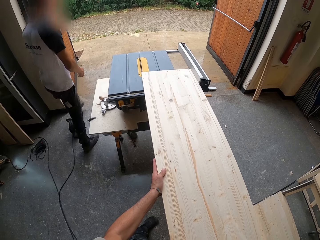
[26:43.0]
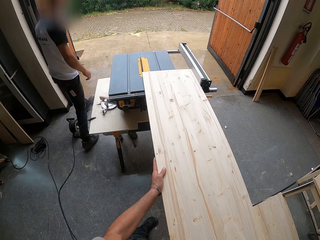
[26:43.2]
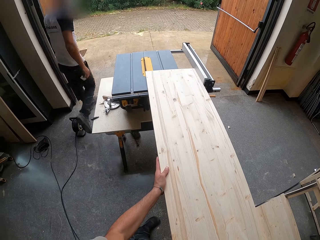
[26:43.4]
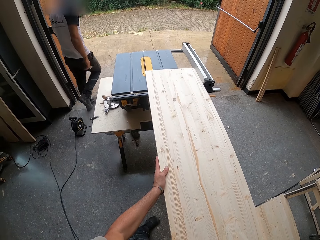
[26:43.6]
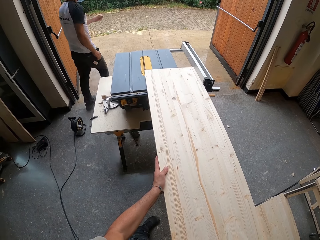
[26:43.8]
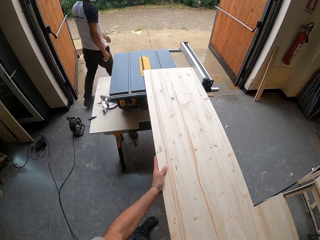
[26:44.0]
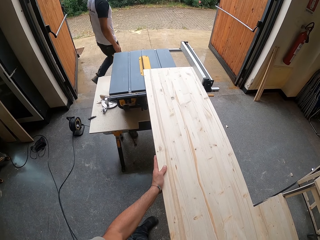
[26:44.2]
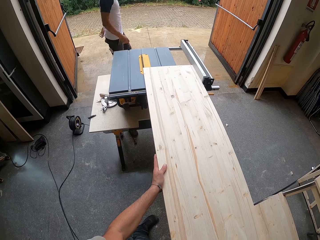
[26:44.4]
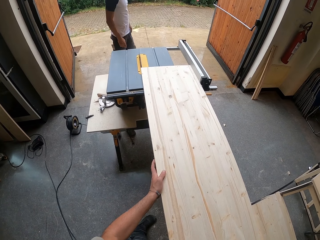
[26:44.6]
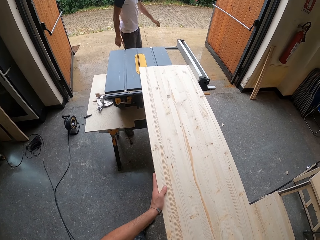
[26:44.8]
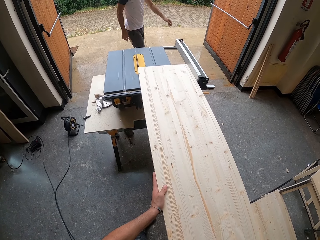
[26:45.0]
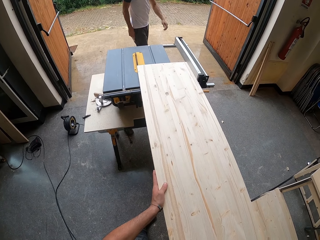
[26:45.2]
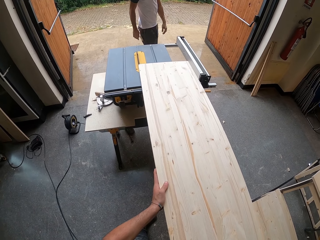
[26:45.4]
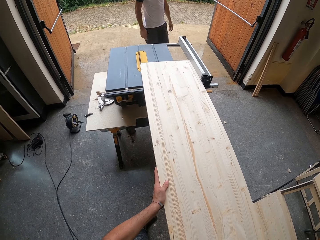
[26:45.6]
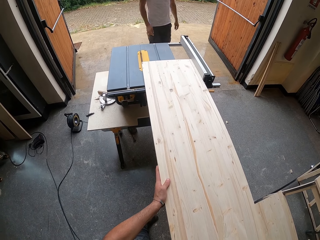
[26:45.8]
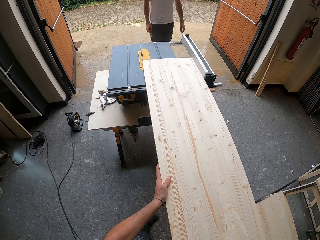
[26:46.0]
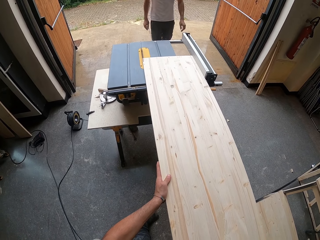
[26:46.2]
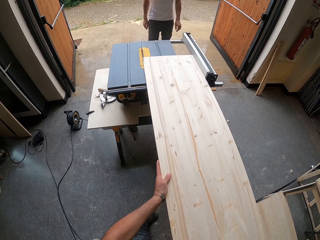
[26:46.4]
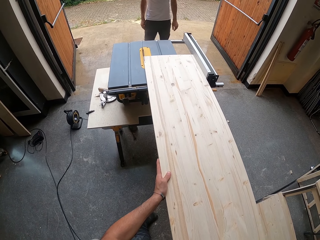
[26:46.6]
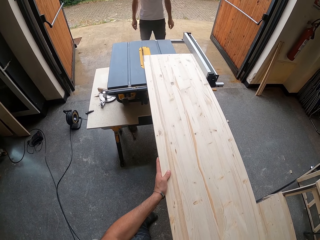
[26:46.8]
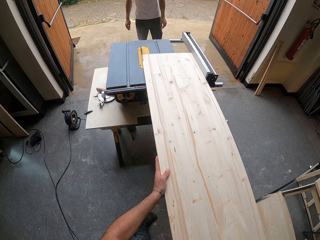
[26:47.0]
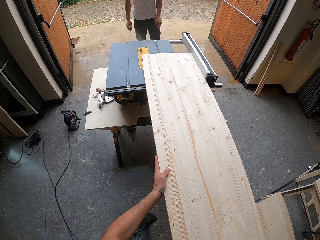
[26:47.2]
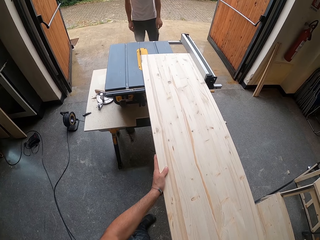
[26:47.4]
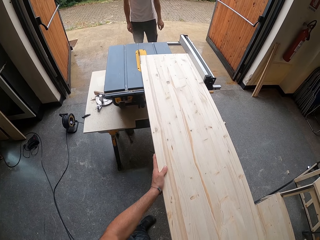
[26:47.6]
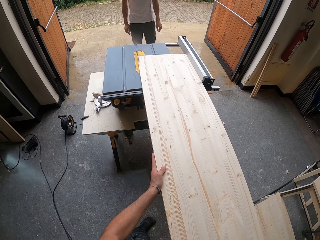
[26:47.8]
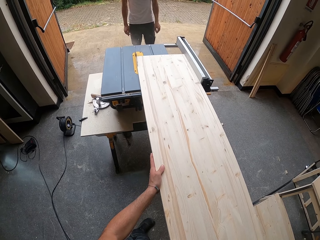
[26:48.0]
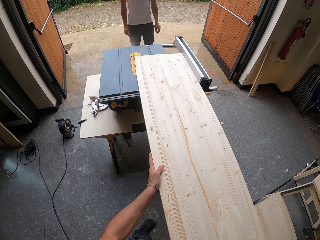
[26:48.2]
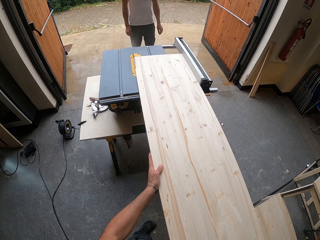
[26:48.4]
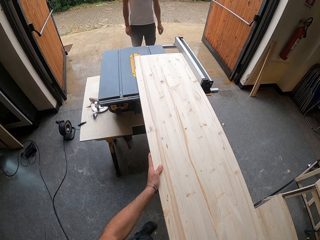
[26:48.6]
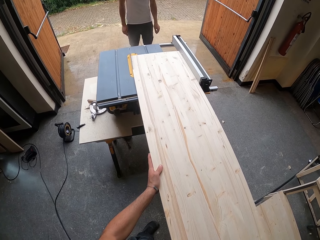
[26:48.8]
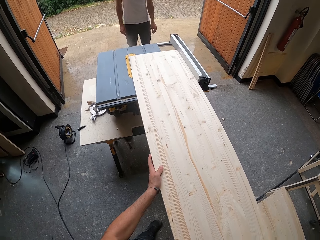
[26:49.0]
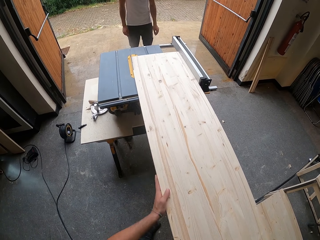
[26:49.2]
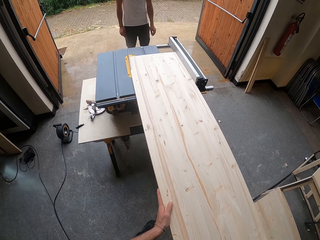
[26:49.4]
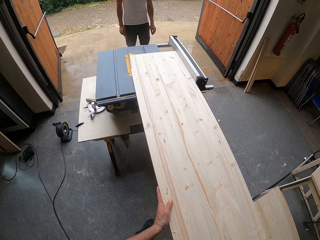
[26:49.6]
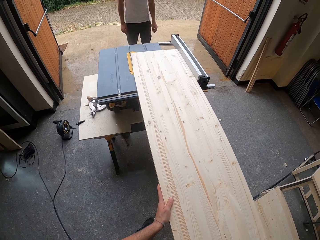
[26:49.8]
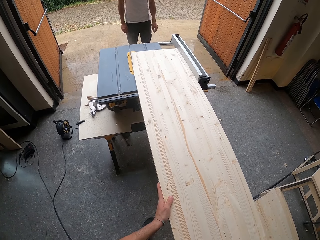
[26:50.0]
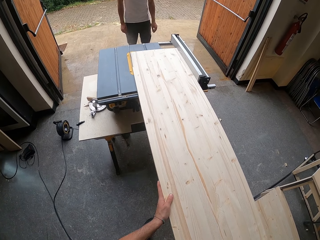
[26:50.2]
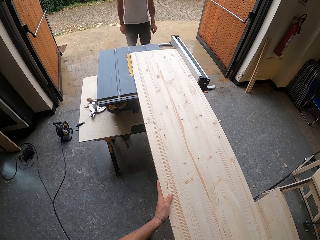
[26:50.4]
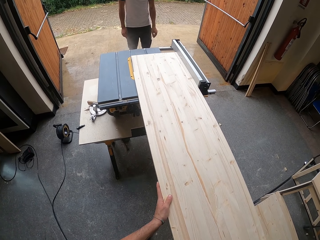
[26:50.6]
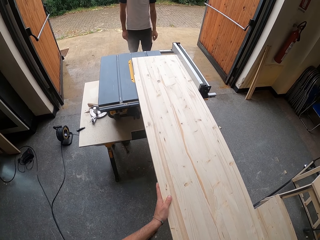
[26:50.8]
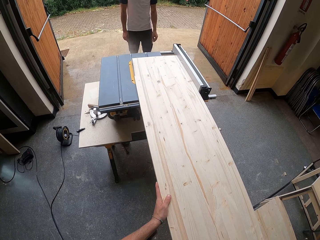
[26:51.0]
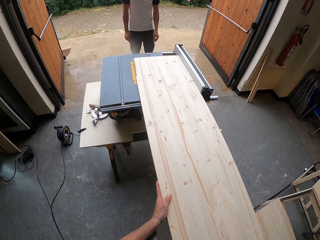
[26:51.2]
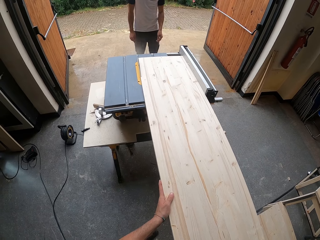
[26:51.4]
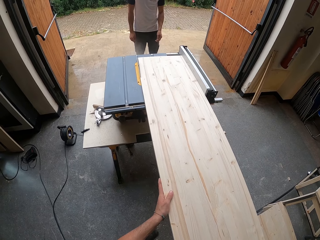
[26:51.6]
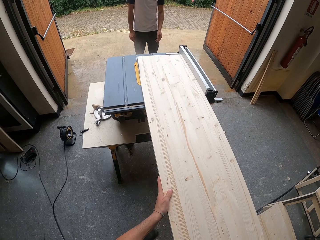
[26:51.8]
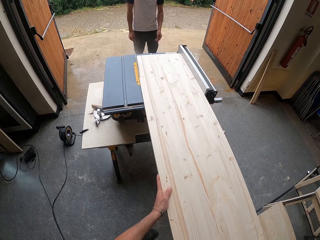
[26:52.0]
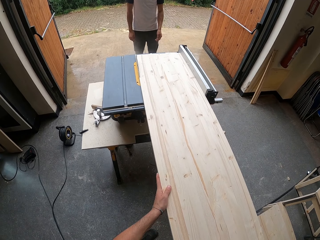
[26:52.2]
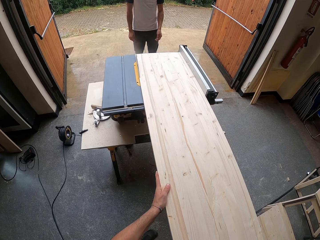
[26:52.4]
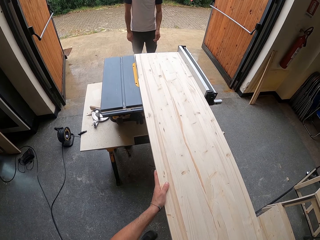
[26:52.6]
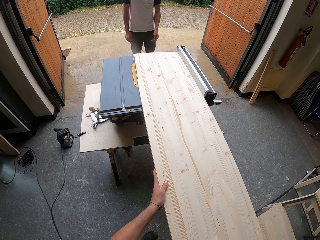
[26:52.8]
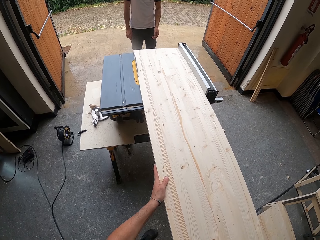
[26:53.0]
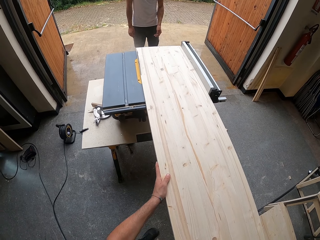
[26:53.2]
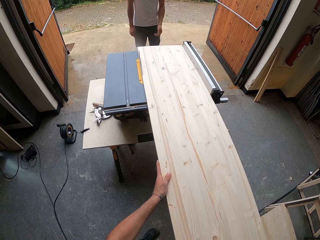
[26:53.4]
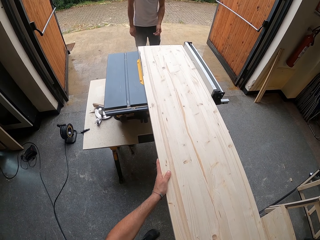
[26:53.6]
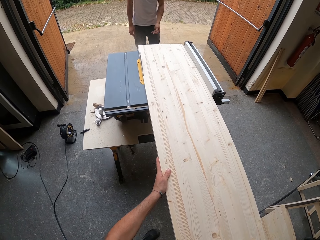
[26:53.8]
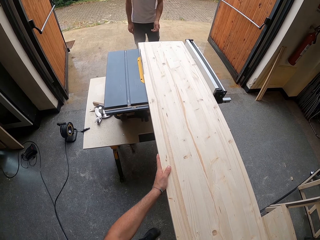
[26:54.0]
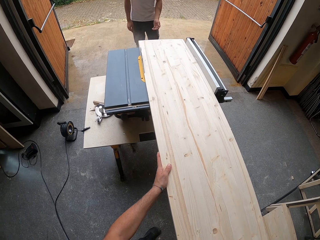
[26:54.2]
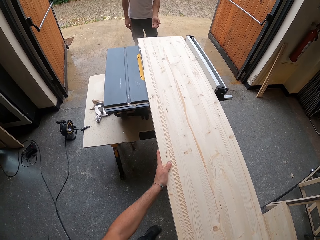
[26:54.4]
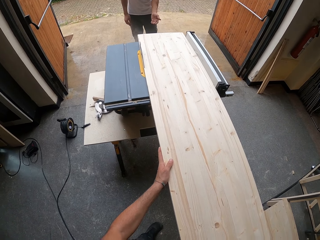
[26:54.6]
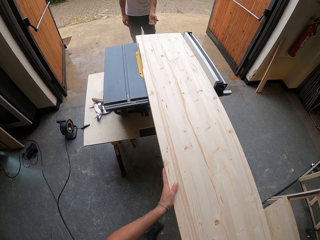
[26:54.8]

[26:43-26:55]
A man walks forward. The camera wearer cuts the plank with the saw. They hold the plank with both hands.

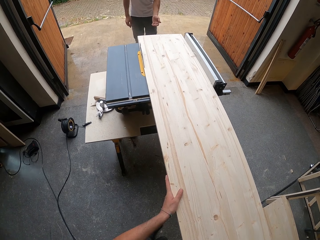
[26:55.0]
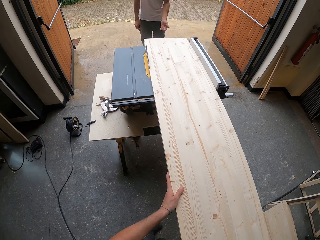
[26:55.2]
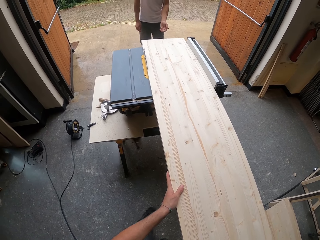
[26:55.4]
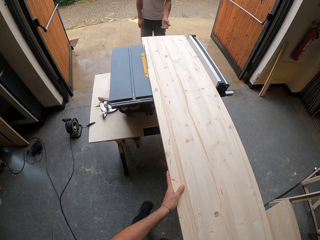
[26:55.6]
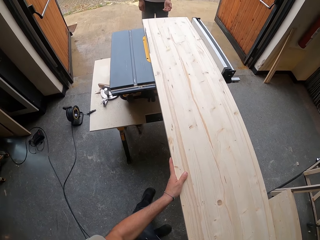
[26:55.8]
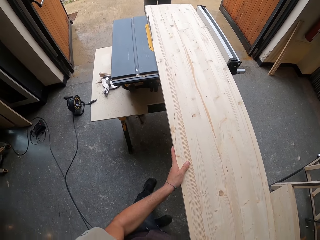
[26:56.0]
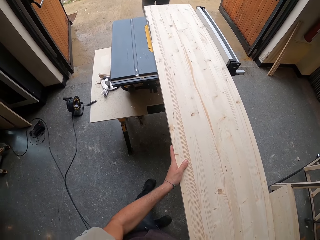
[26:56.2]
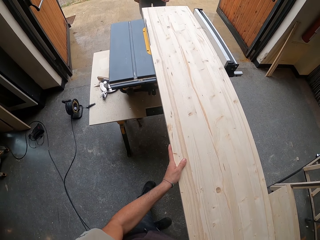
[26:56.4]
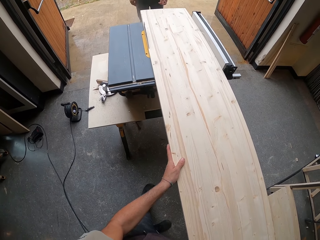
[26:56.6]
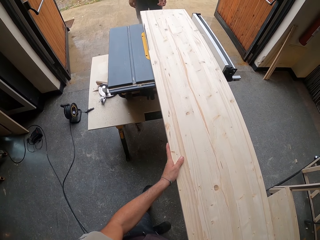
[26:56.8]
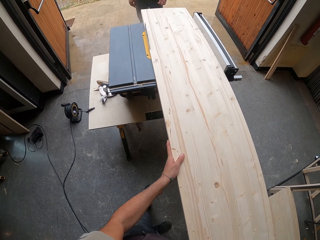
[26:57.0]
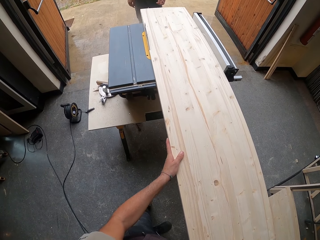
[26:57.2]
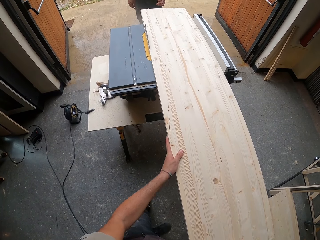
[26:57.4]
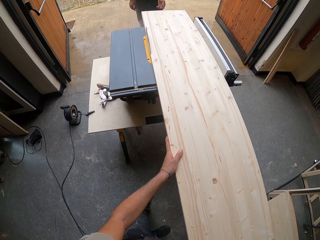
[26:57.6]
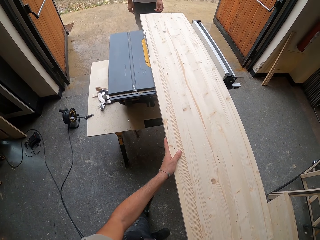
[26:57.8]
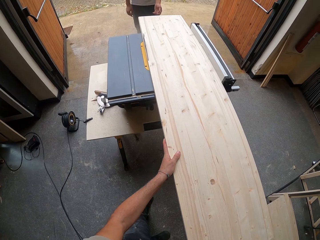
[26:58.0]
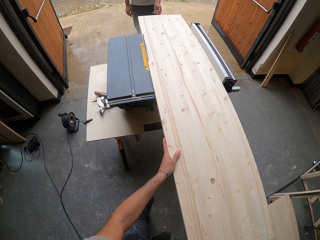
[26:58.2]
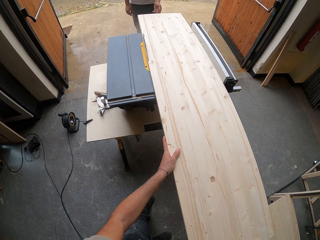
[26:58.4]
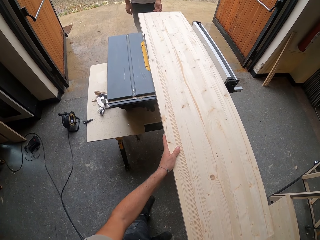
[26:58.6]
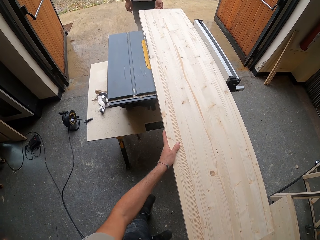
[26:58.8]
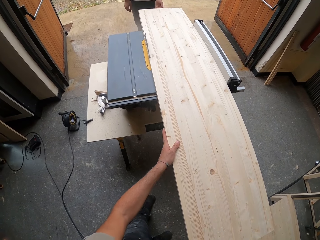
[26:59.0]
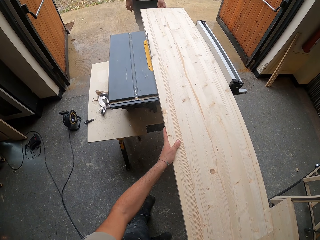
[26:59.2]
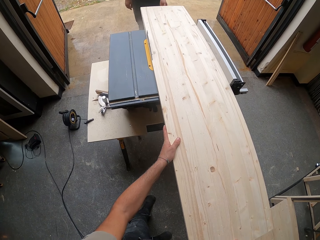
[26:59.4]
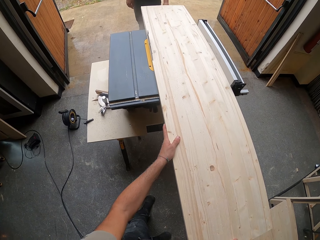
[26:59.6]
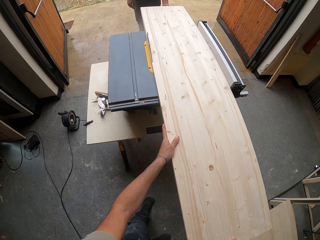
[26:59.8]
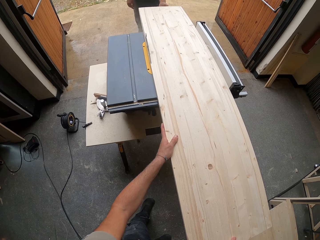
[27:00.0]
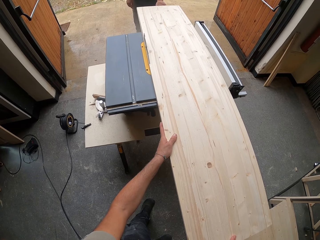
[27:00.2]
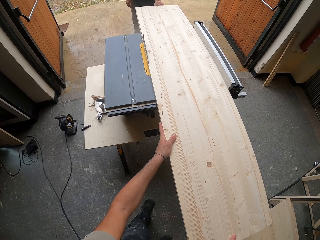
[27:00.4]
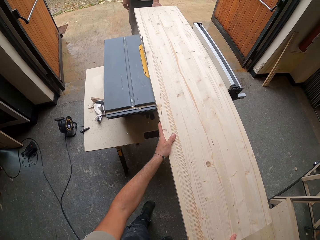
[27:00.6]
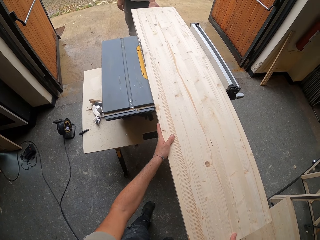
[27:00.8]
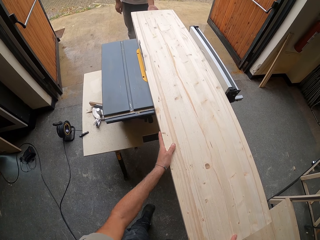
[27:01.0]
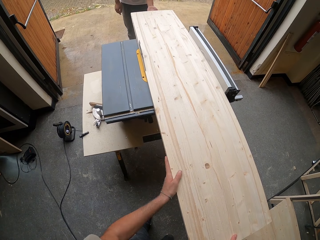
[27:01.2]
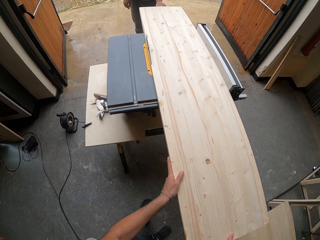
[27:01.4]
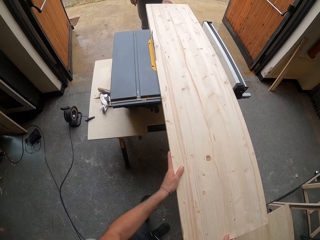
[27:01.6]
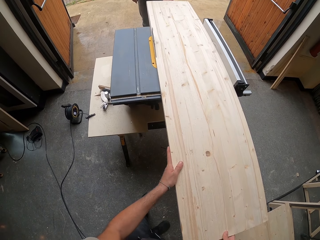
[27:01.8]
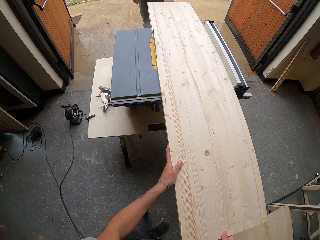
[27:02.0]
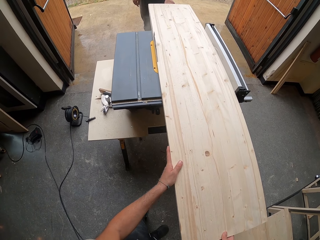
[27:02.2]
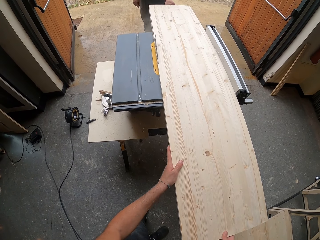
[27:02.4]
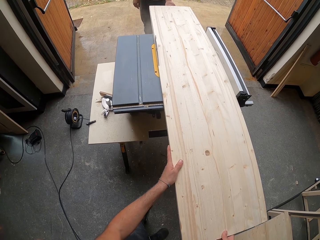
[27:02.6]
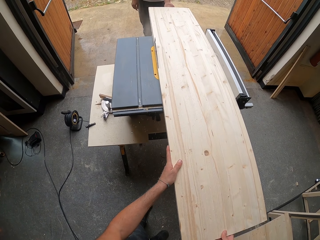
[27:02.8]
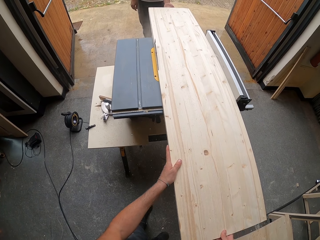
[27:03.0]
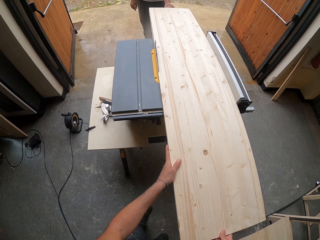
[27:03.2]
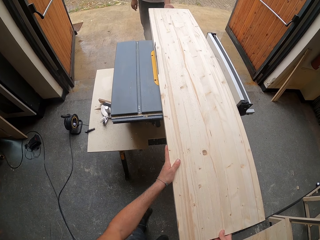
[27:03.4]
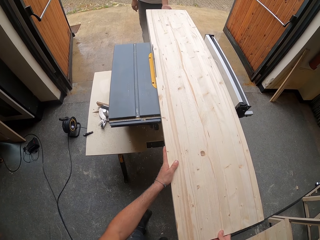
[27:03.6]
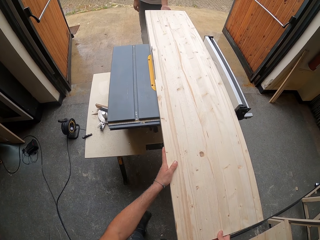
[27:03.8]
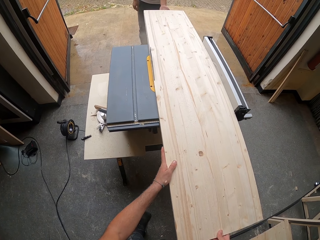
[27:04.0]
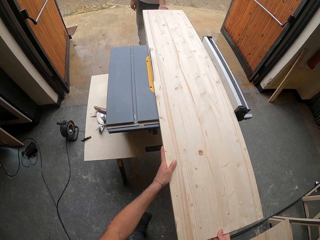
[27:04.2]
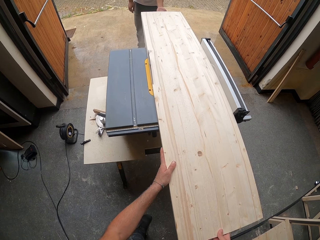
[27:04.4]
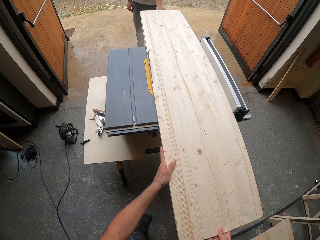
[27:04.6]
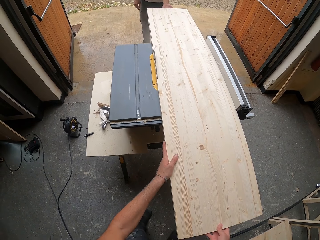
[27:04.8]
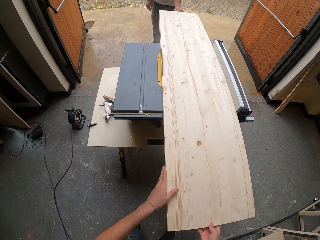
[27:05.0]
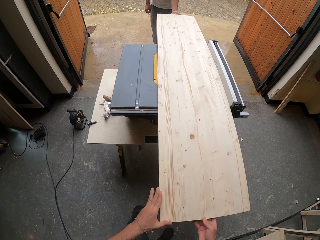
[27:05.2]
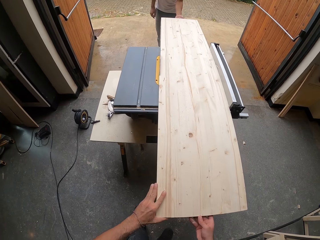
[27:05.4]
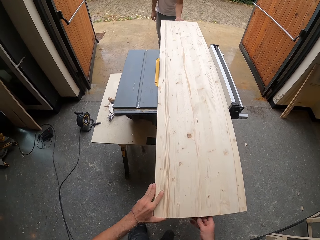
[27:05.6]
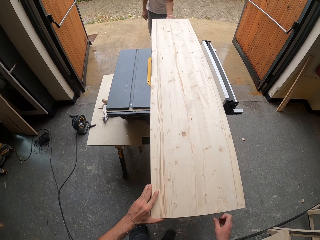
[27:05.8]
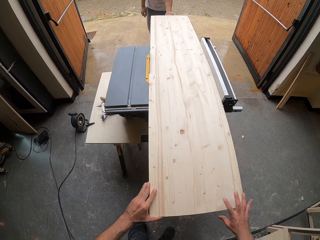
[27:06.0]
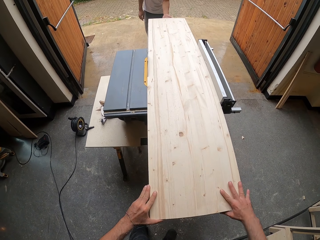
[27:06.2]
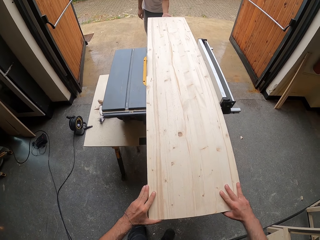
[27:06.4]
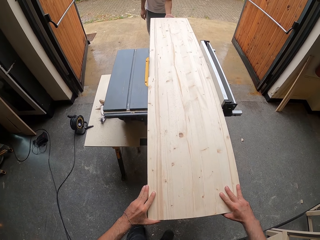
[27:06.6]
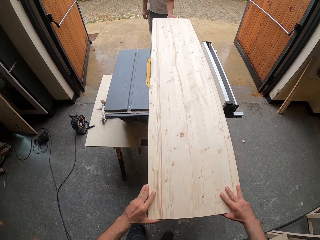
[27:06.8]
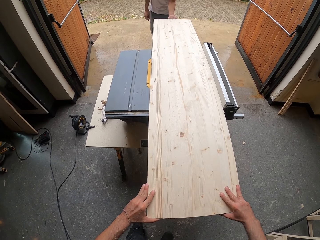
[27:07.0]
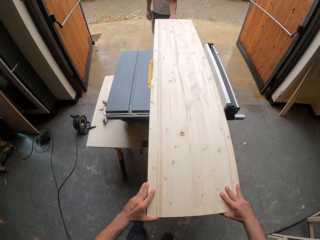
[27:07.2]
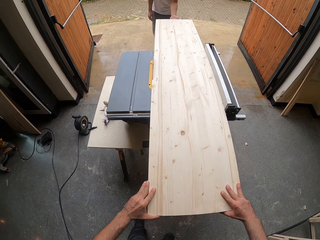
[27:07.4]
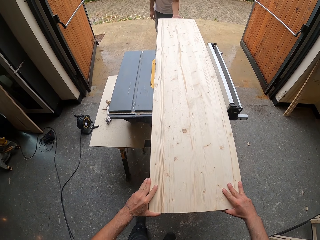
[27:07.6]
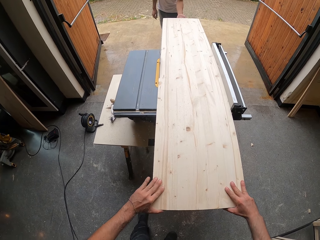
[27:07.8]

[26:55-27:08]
A man holds the wood. The camera wearer cuts the wood with a cutting machine.
